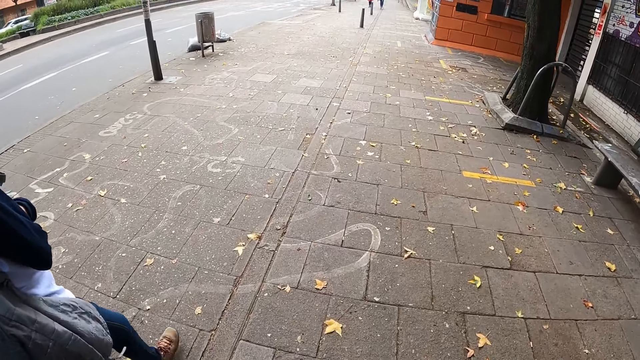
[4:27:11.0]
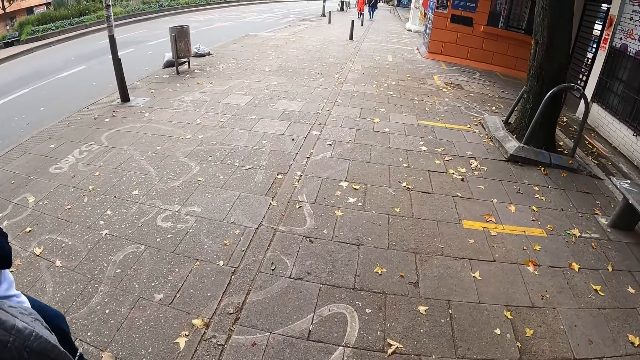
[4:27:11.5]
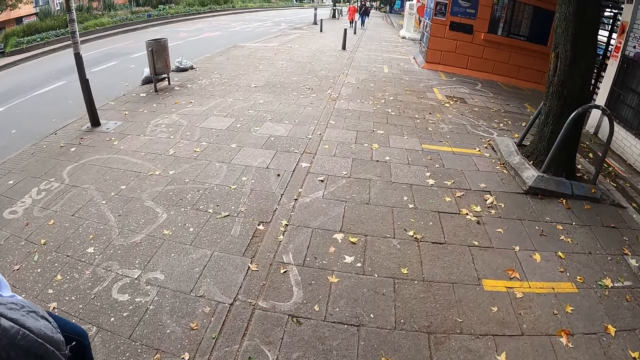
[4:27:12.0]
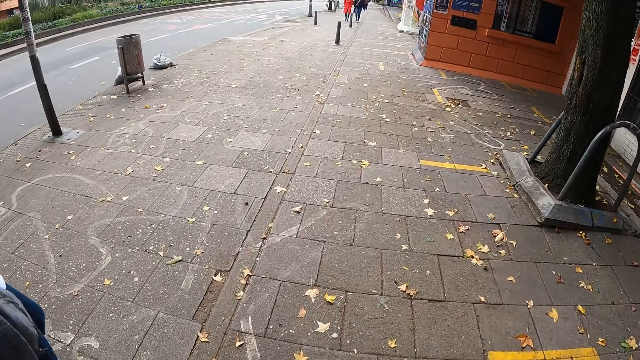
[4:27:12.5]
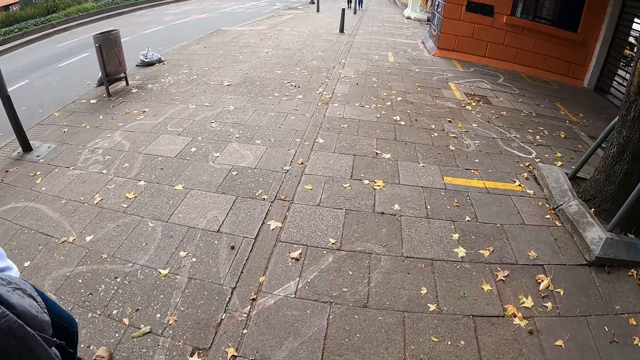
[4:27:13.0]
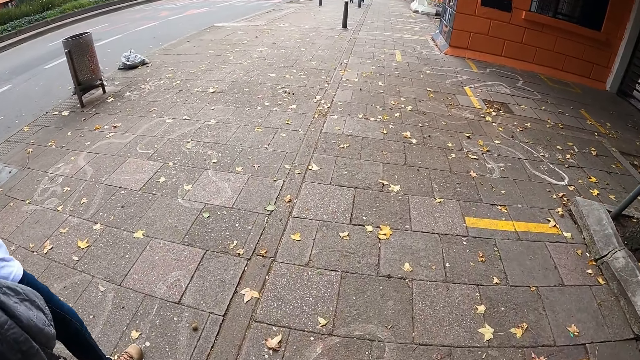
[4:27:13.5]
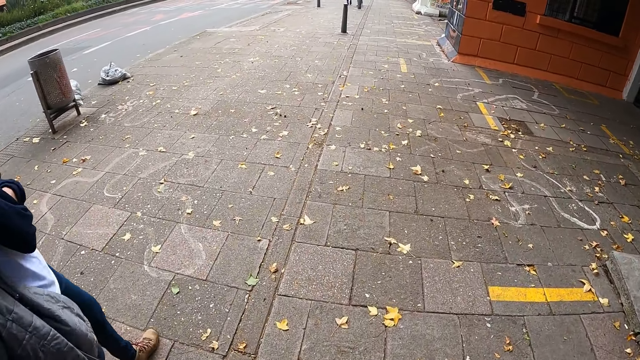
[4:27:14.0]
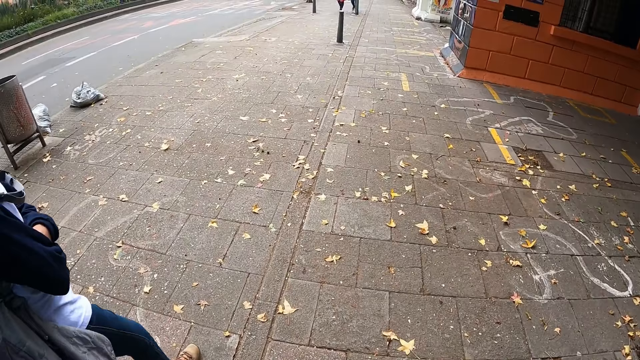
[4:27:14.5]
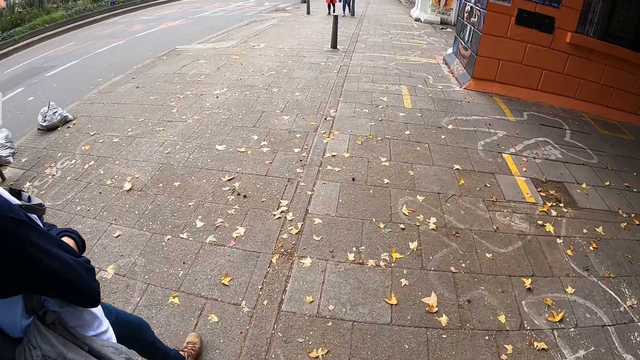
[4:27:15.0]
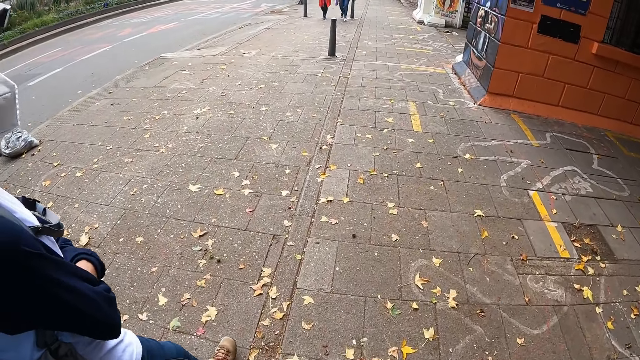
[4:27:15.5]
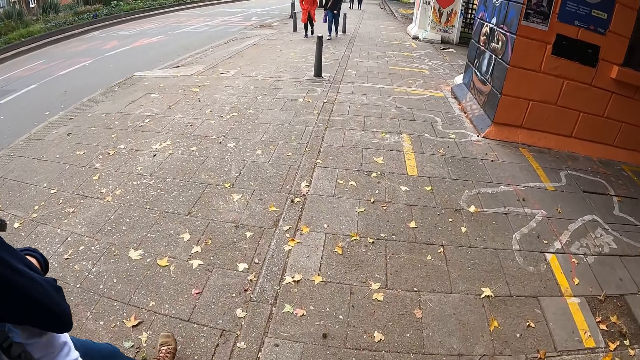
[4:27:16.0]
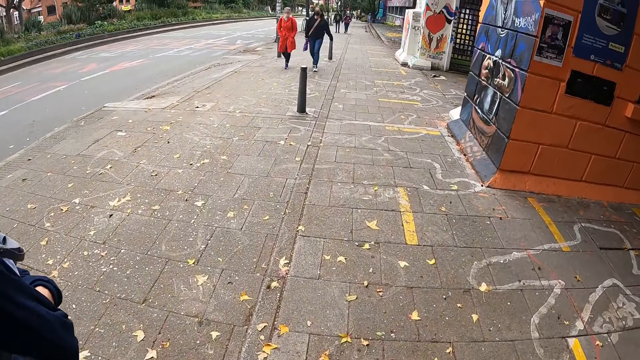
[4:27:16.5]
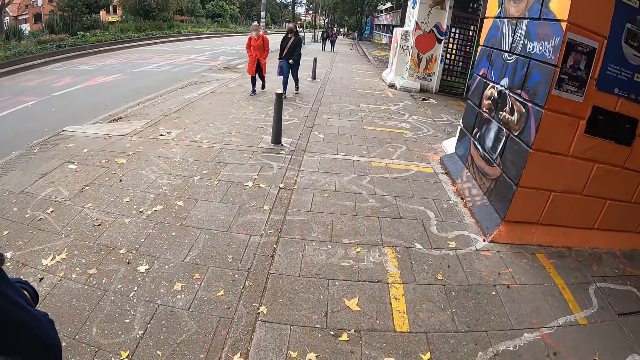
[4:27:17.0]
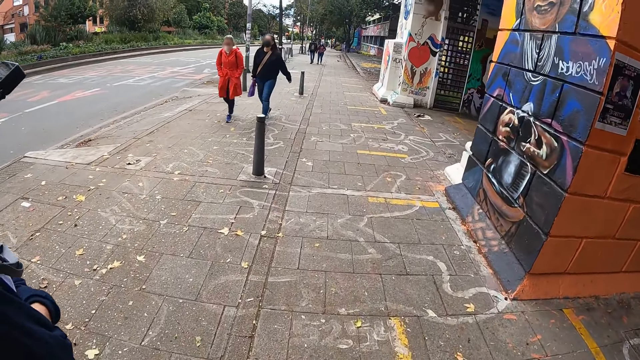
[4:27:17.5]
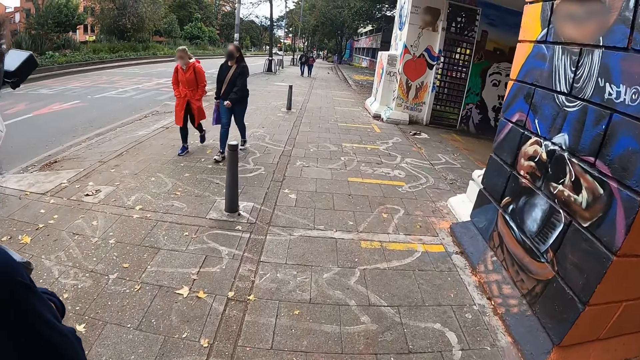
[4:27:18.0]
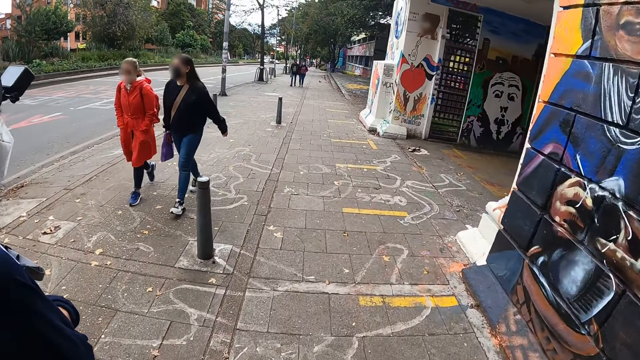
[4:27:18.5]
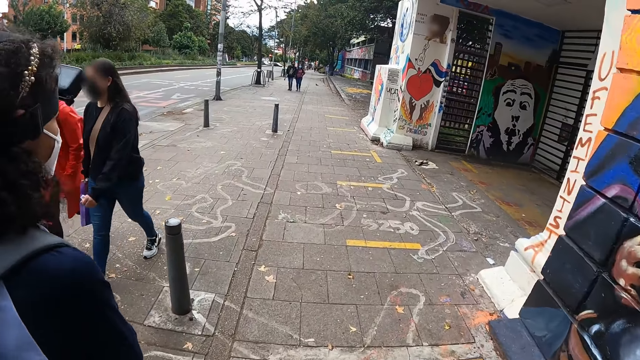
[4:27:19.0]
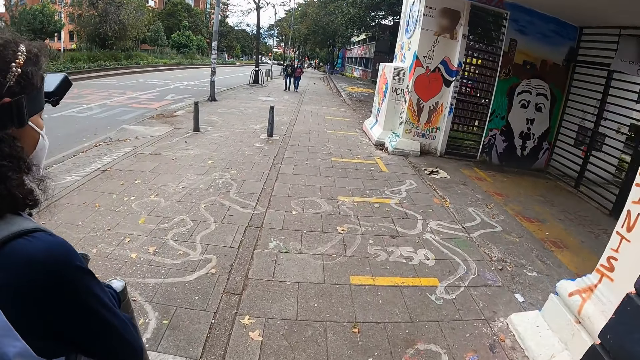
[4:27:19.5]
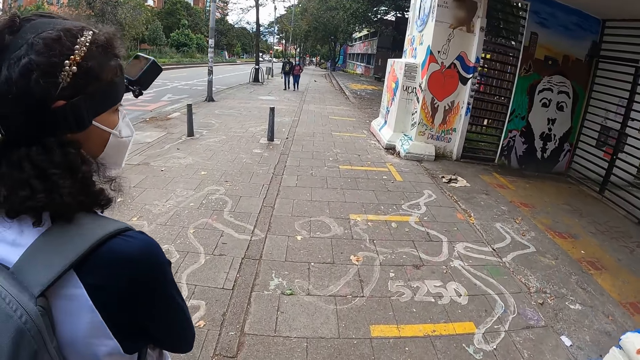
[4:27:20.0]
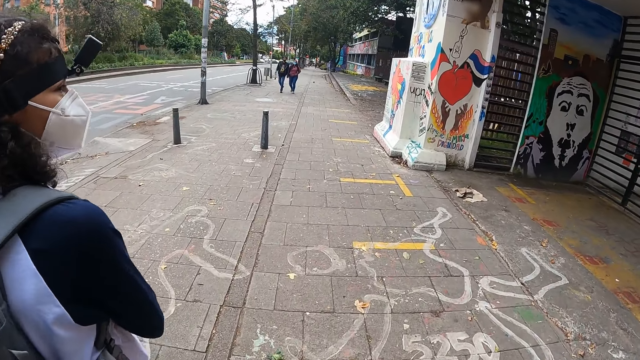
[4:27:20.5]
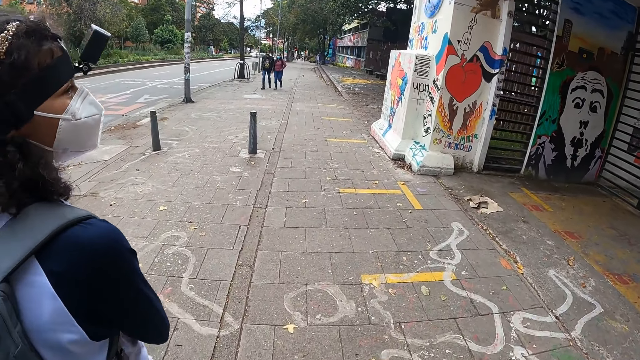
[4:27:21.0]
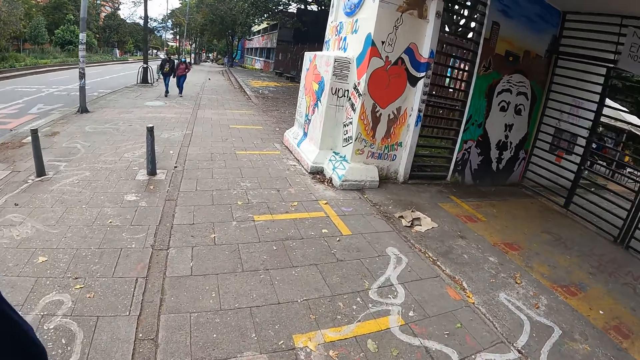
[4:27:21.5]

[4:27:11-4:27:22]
The camera wearer looks at the dustbin on the road side. They look at the garbage sacks on the ground. They look at the pedestrian. A woman walks by the camera wearer. Another woman walks by the camera wearer. The camera wearer looks at the camera of a person. They look at the art on the wall.

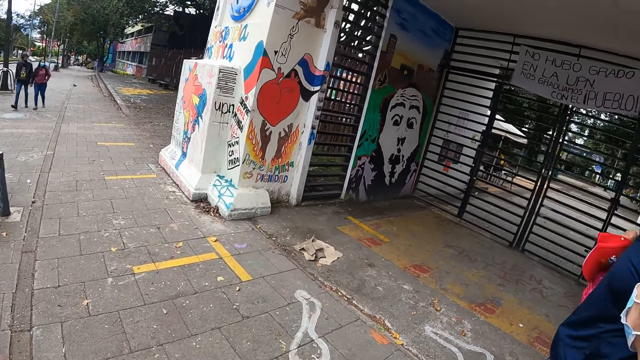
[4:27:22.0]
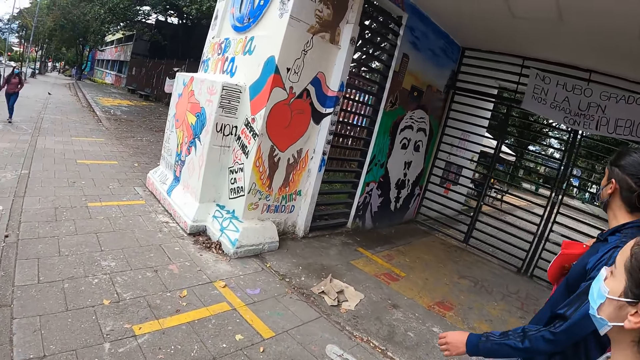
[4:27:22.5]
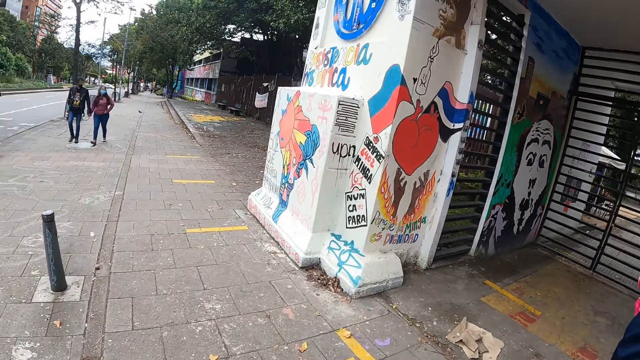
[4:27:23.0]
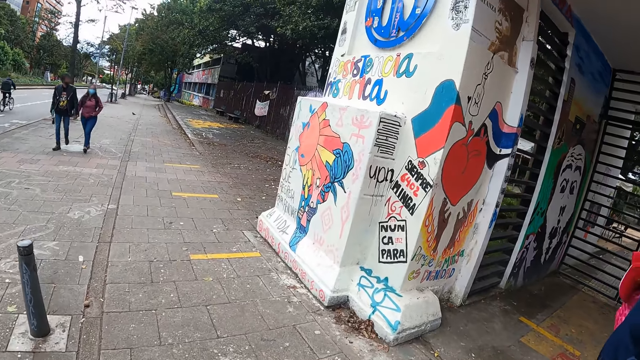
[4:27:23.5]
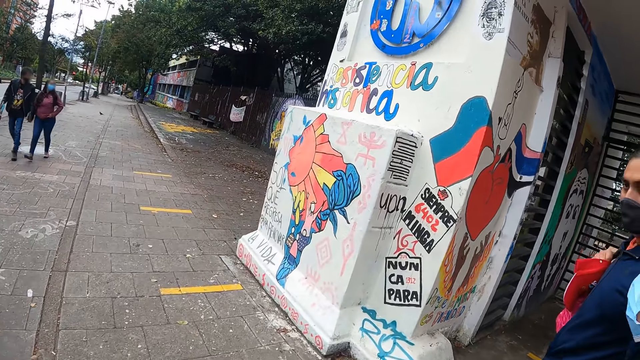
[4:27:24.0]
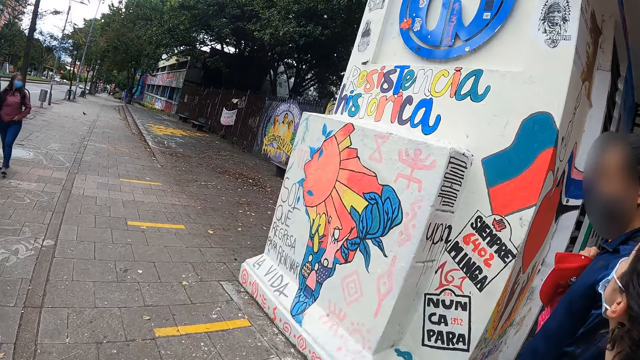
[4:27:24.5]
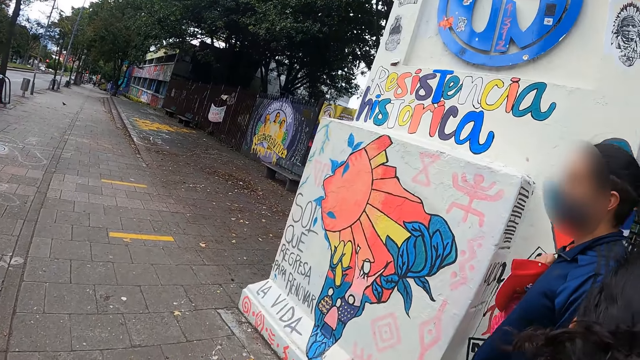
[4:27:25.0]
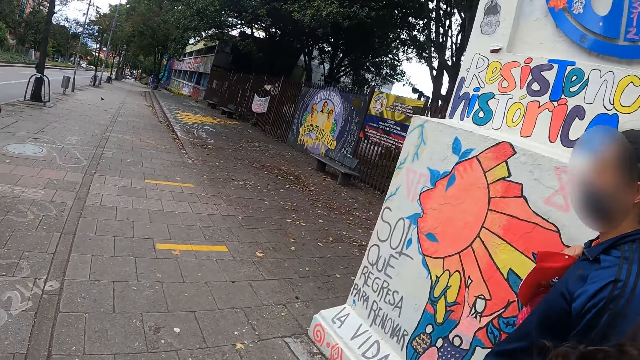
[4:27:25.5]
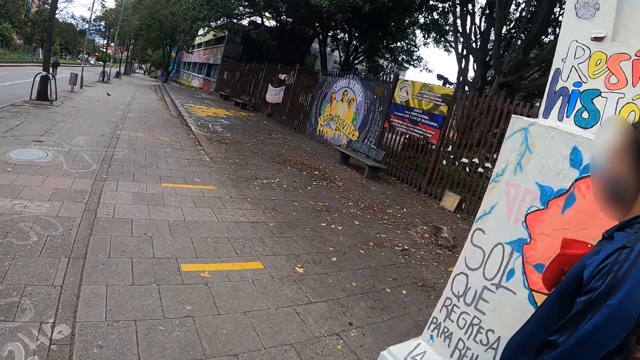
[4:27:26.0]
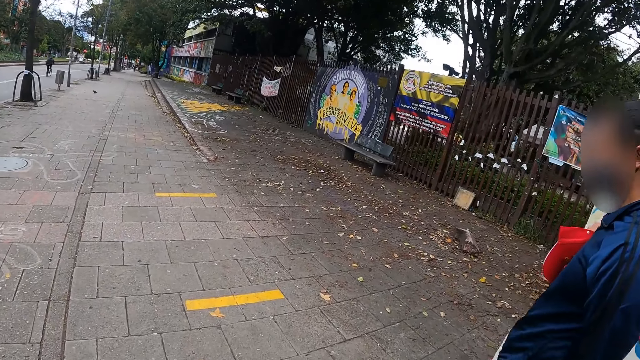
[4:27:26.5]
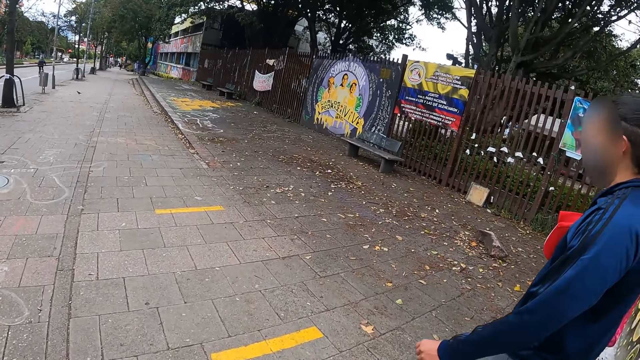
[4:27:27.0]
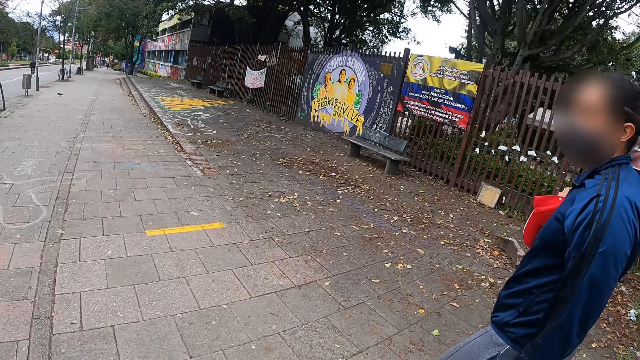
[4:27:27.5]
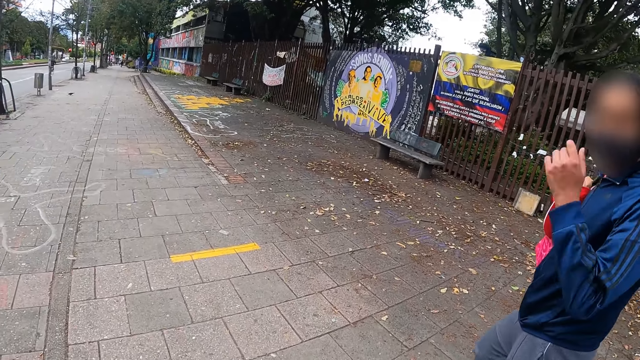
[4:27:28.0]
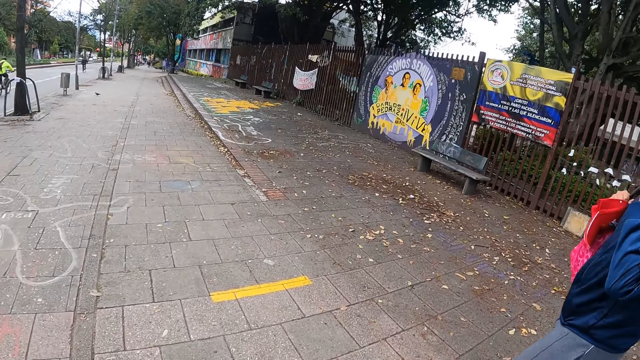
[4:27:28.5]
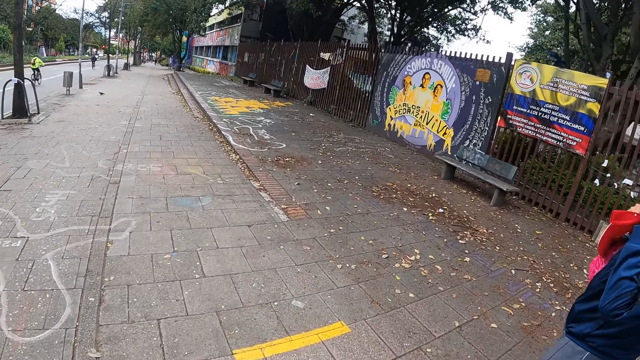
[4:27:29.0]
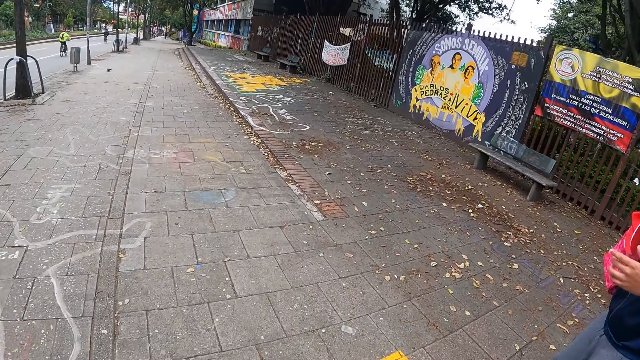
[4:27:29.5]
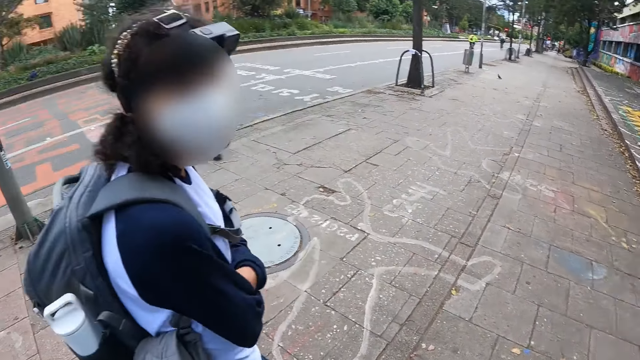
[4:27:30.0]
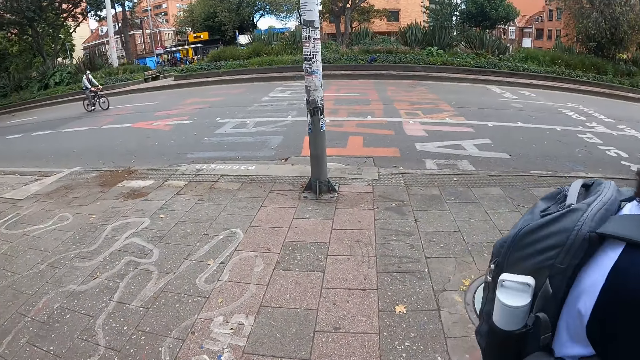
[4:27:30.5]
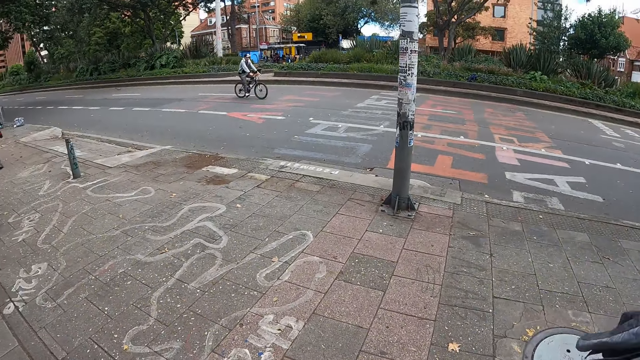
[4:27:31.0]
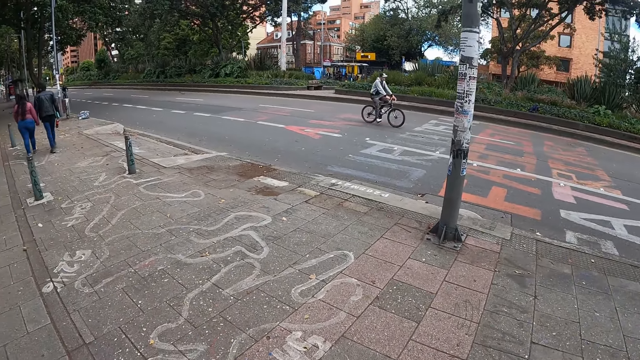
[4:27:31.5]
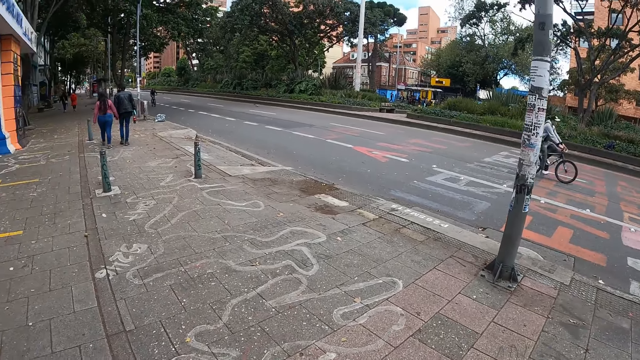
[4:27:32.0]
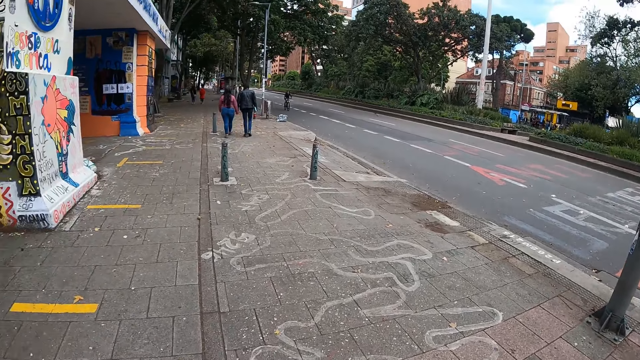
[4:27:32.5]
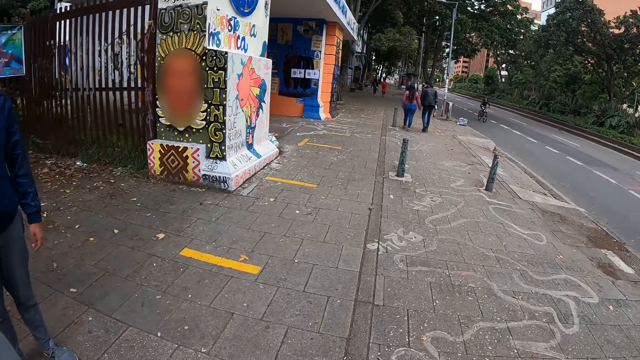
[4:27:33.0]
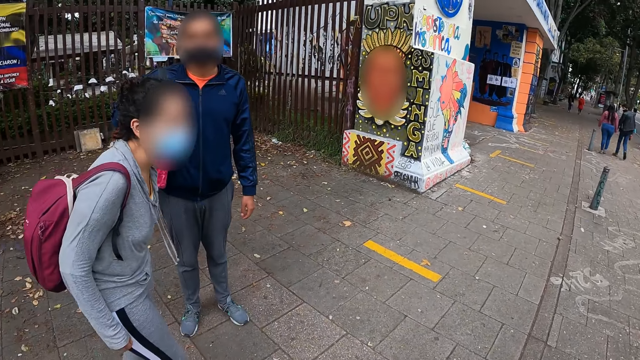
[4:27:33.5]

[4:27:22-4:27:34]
The camera wearer looks at a person and another person. They look at the writing on the wall. They look at the first person. A woman touches her face with her left hand. The camera wearer looks at another person. They look at the writing on the road. They turn around.
